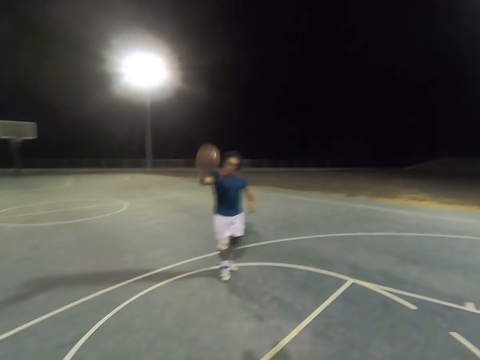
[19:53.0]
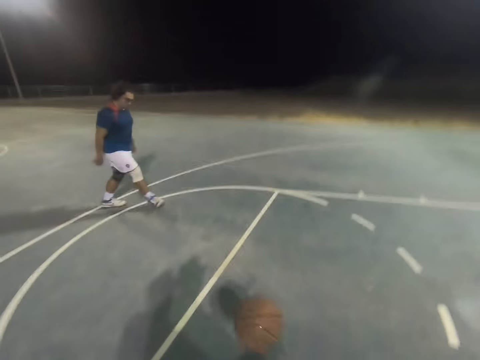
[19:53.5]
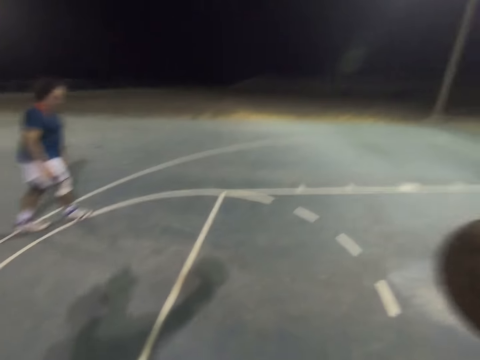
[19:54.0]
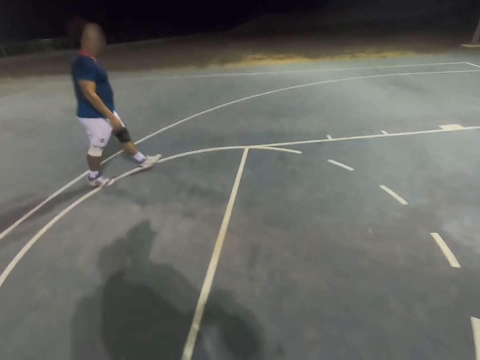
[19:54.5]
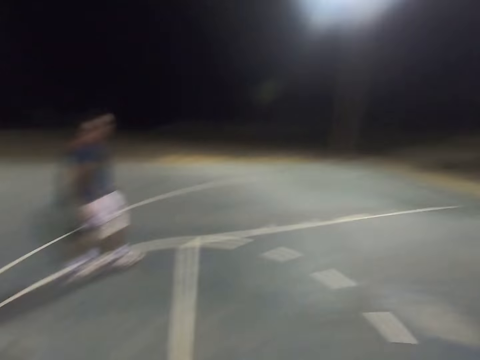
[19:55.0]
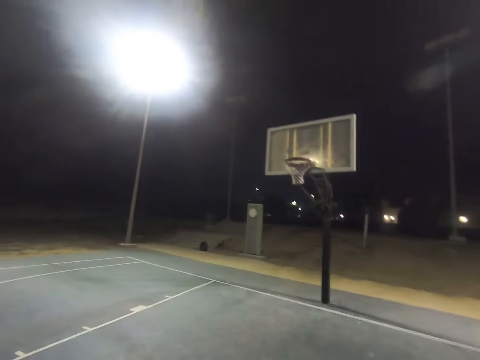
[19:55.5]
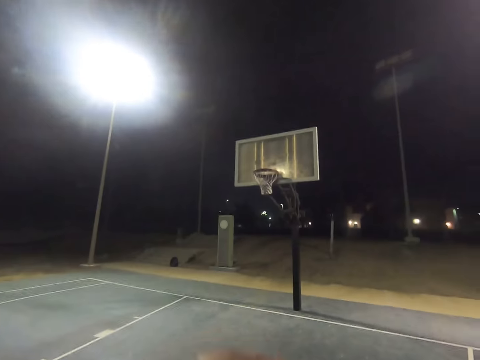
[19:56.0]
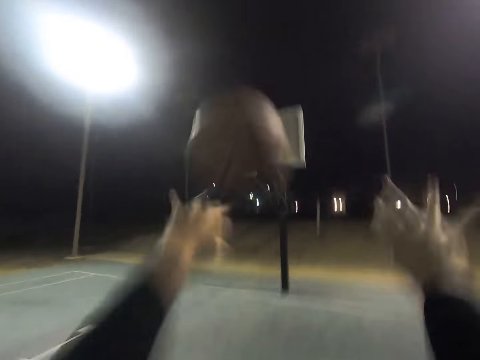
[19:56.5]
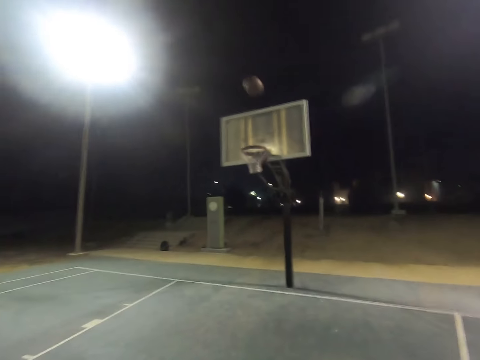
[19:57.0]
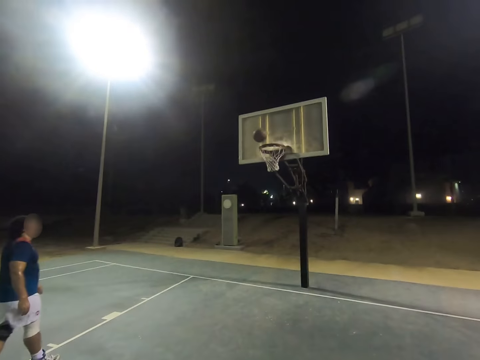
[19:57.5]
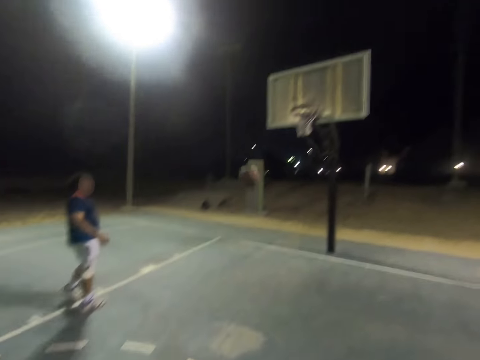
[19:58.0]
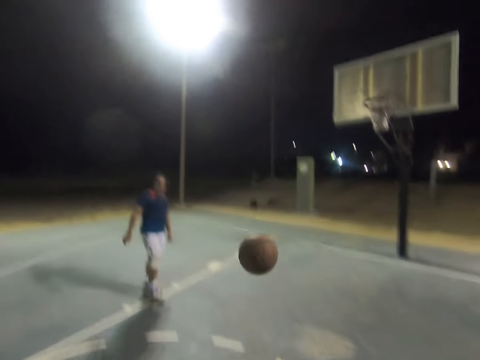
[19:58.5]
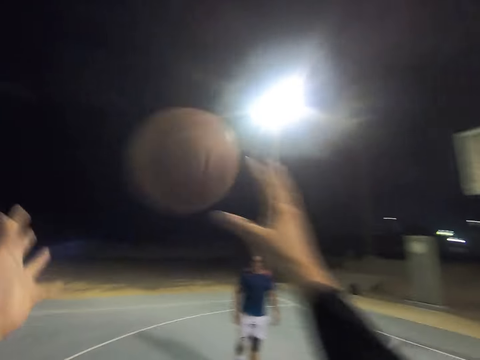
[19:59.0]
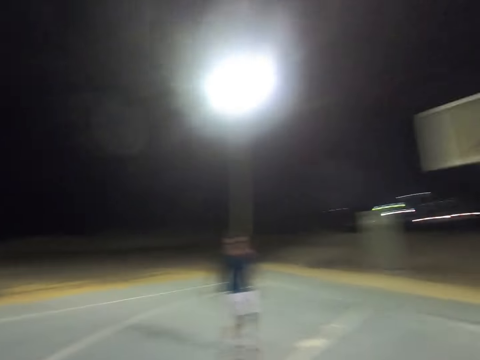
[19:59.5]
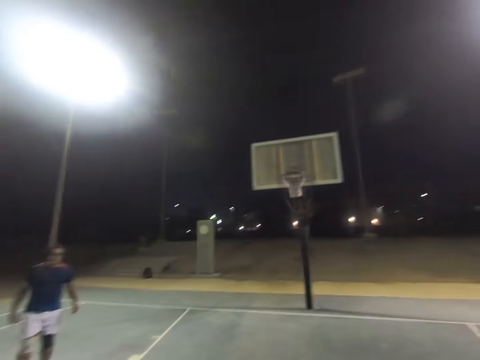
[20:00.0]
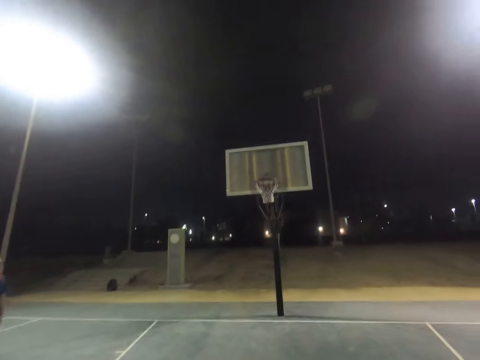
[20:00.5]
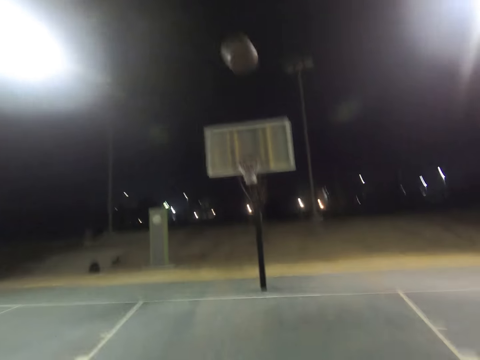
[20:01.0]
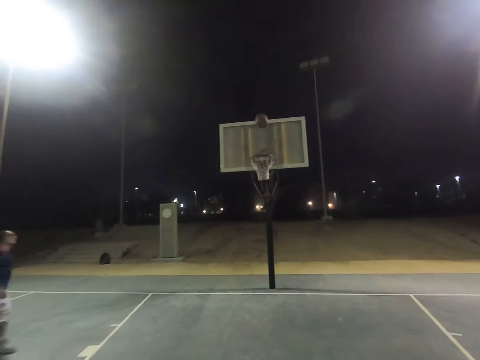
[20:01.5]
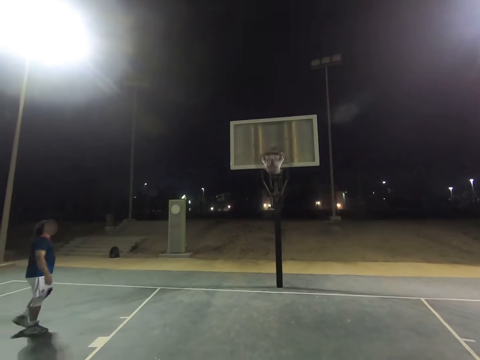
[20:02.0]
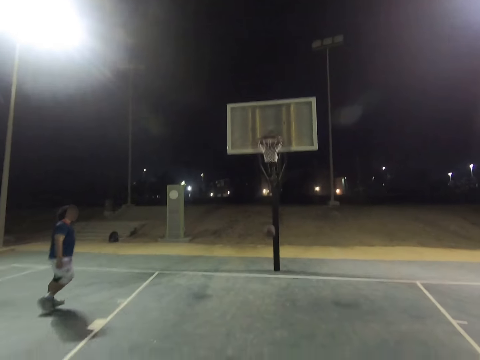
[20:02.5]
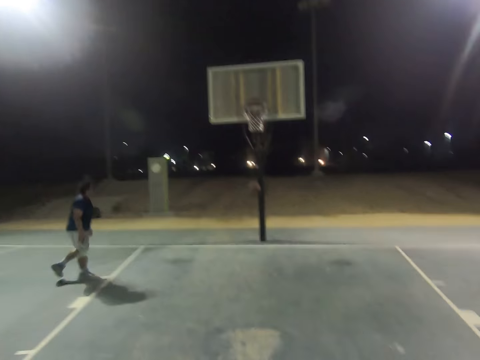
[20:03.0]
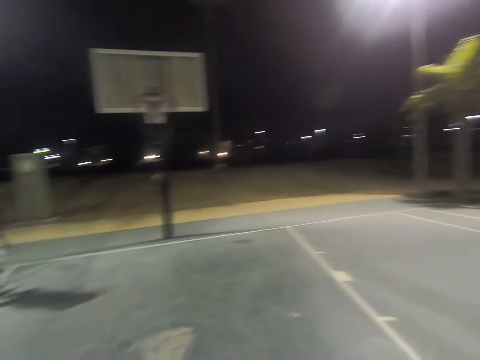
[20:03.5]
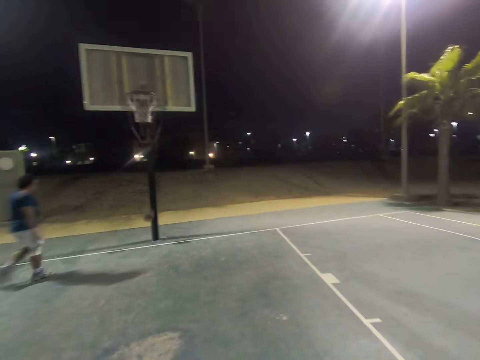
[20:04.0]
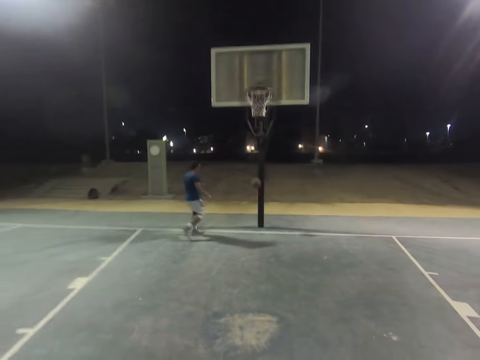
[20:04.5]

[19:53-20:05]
A person throws the ball to the camera wearer. The camera wearer throws the ball to the hoop repeatedly.

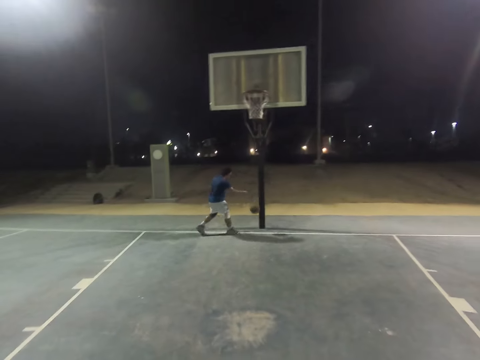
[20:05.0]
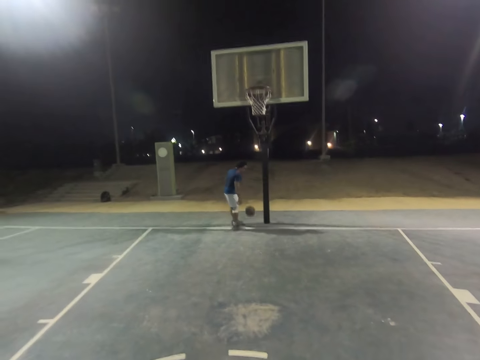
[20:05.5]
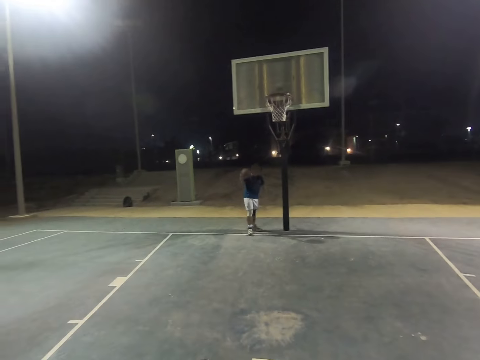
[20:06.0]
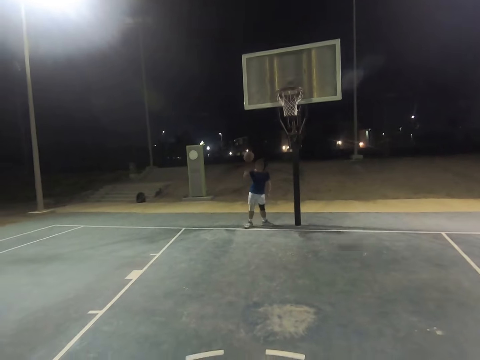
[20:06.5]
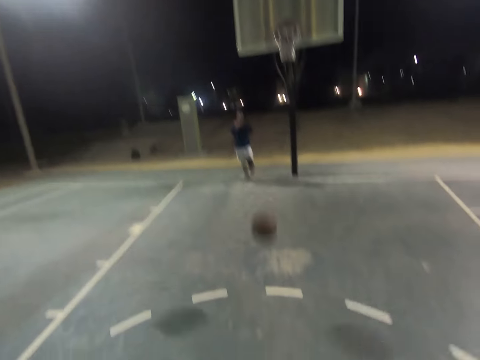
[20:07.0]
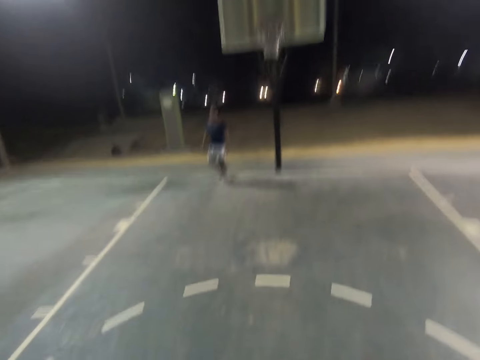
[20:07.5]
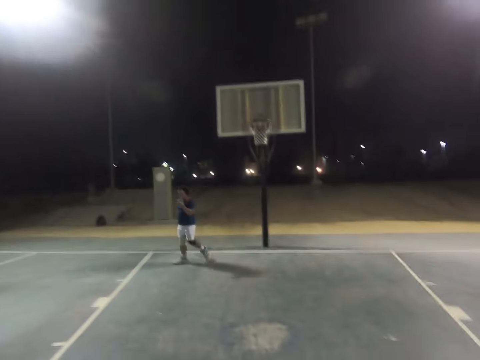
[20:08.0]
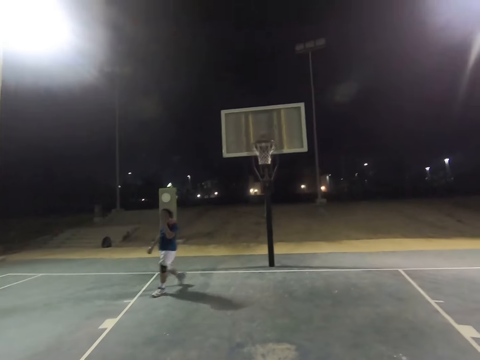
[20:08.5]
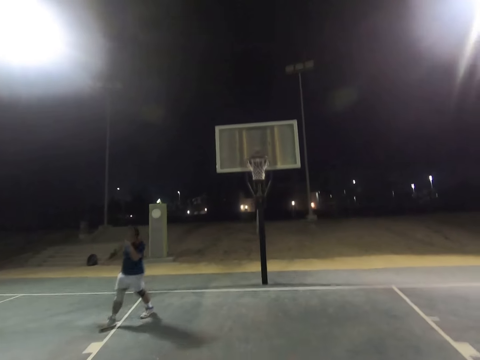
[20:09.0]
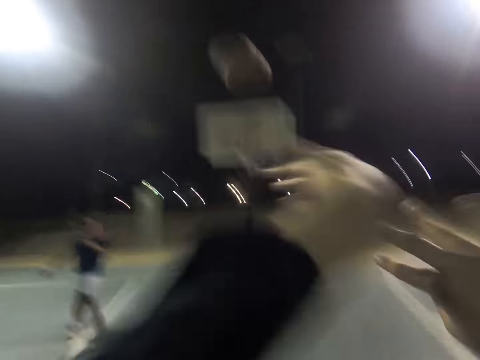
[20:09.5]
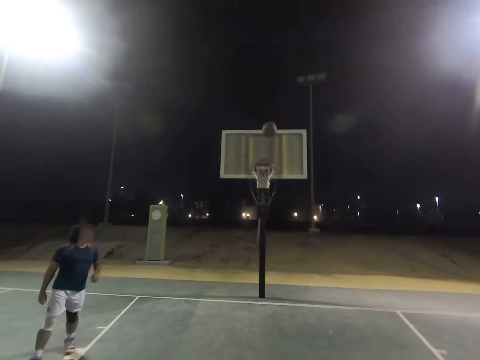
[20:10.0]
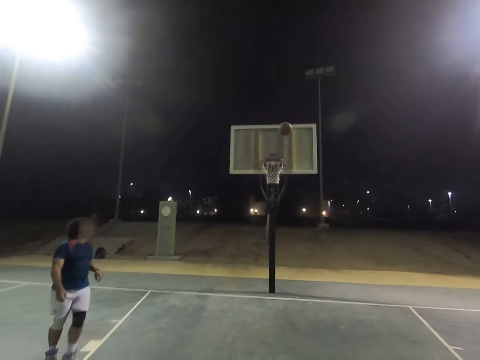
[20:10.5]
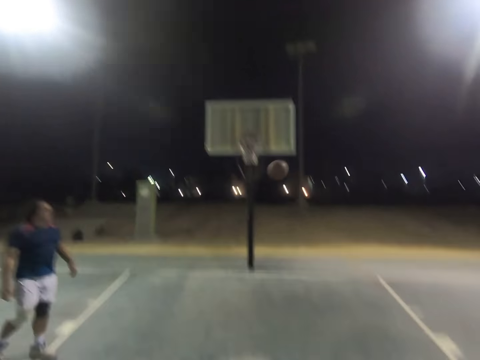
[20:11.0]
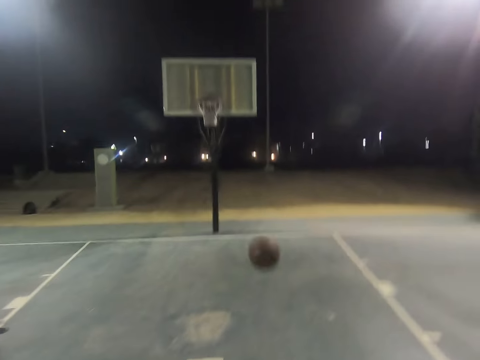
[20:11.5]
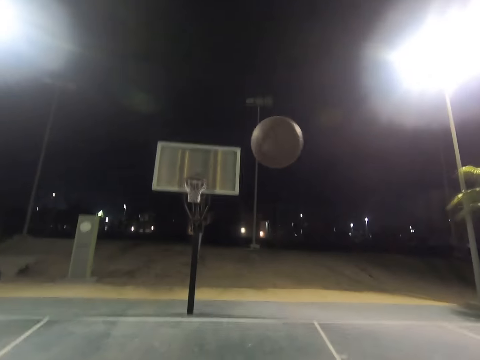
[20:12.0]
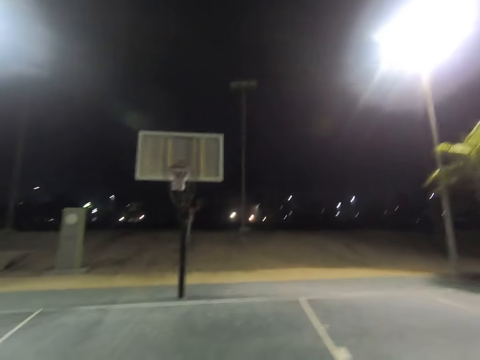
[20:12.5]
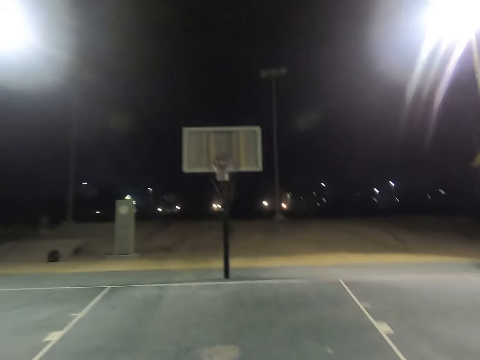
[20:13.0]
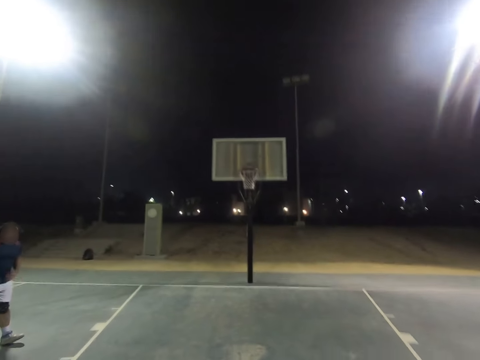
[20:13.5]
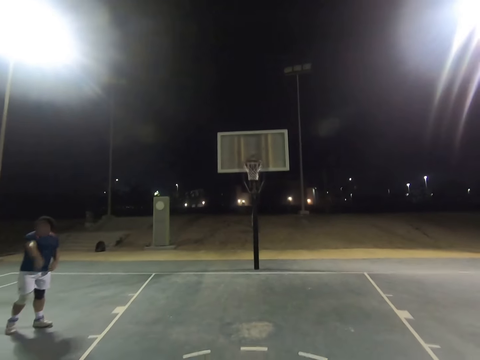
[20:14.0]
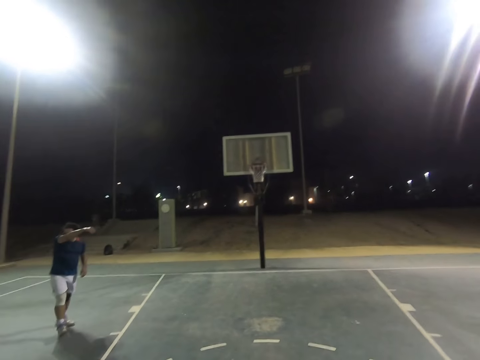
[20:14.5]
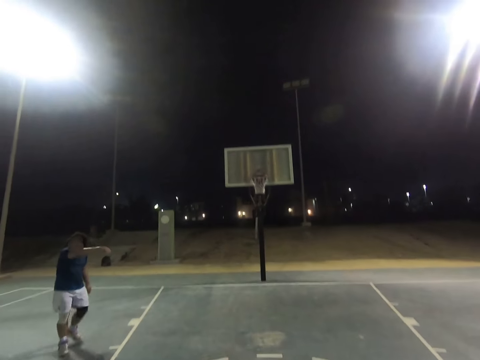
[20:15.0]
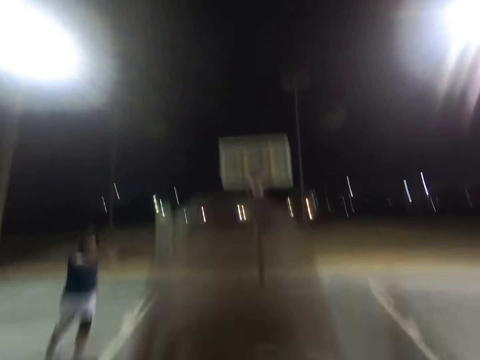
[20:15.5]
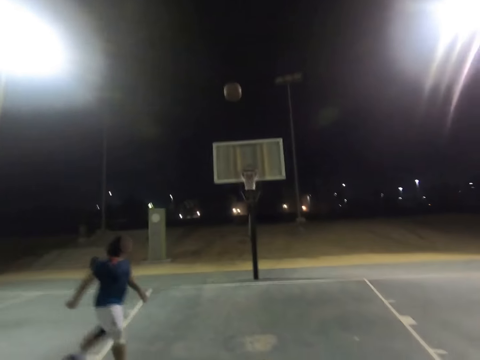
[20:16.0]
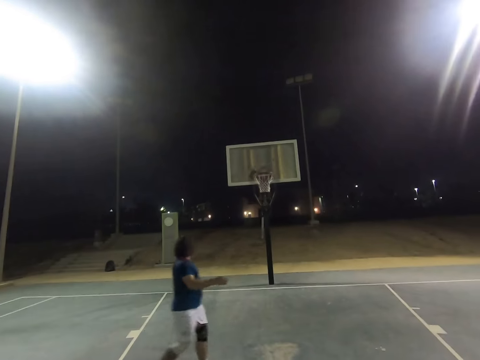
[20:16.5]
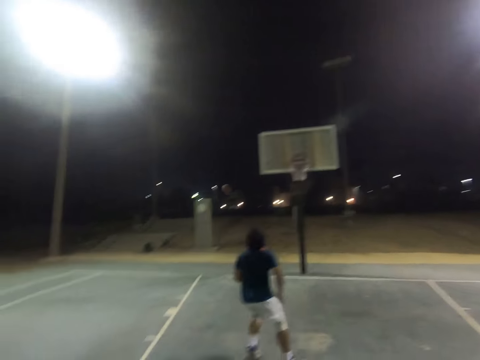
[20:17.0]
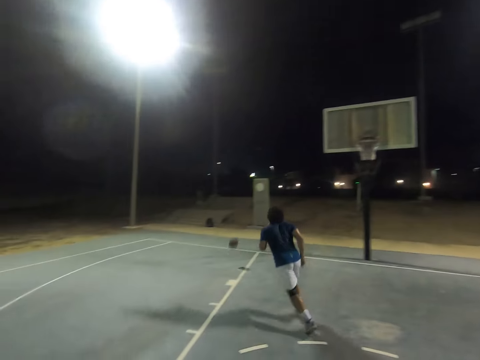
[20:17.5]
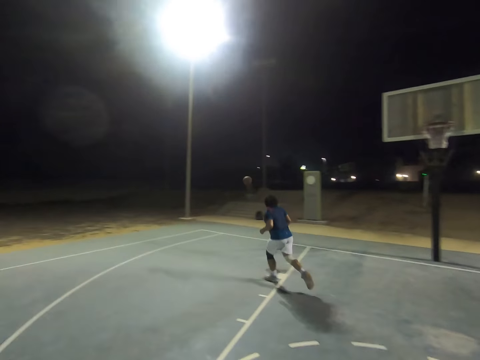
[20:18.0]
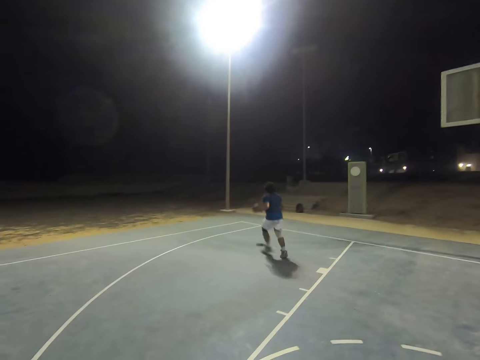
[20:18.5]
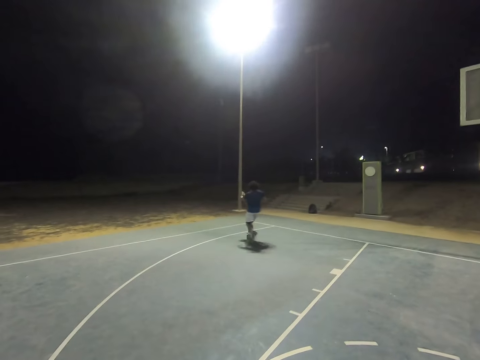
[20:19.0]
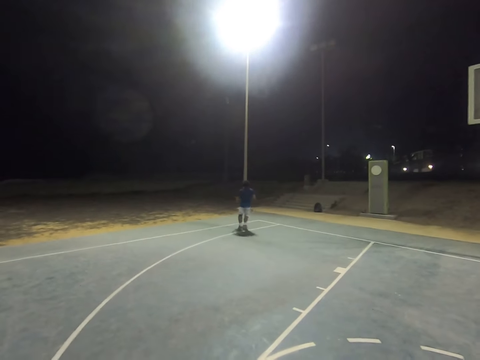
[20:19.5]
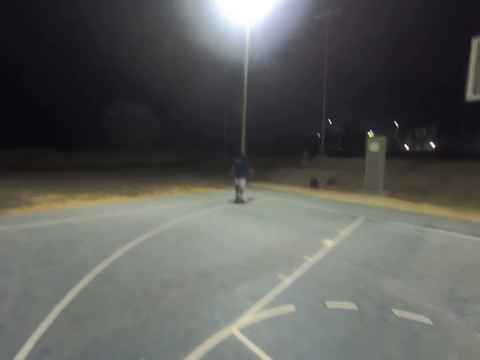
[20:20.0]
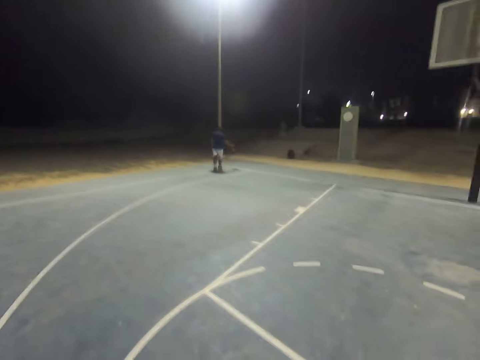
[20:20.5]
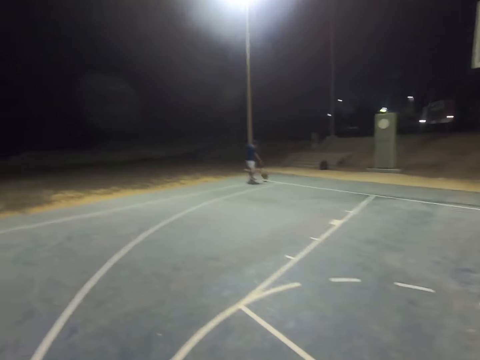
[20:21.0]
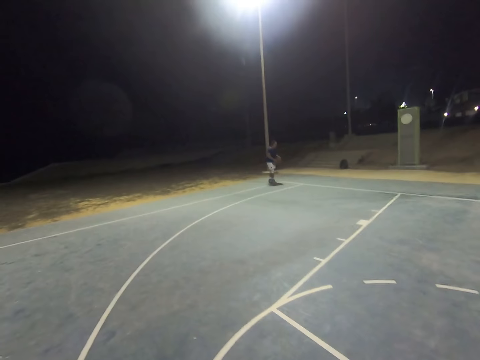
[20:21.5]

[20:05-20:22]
A person catches the ball and throws the ball to the camera wearer. The camera wearer throws the ball to the hoop. They throw the ball to the hoop again. The person catches the ball.
